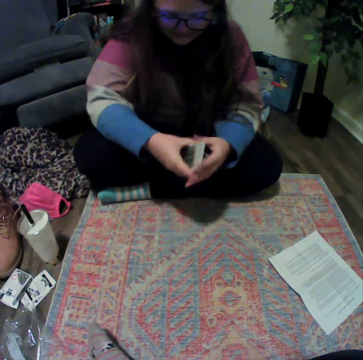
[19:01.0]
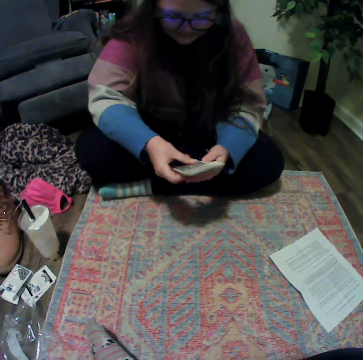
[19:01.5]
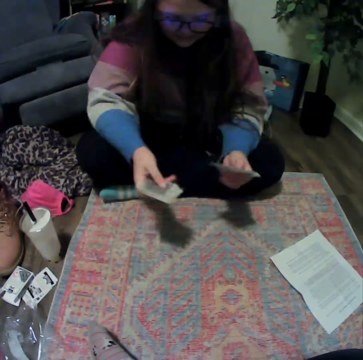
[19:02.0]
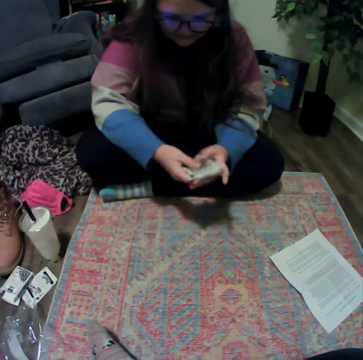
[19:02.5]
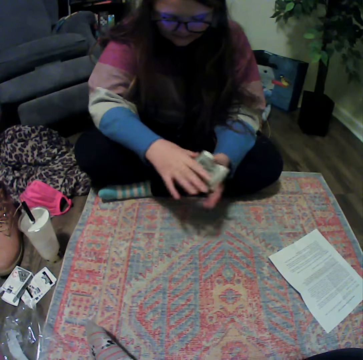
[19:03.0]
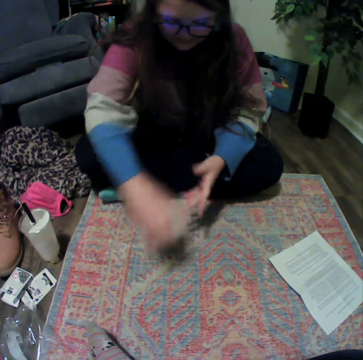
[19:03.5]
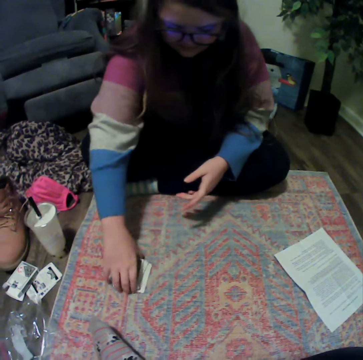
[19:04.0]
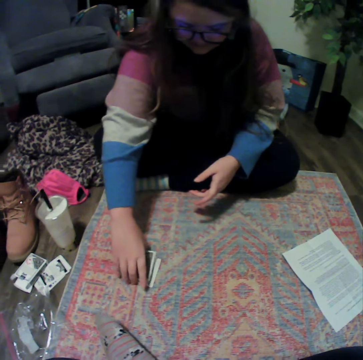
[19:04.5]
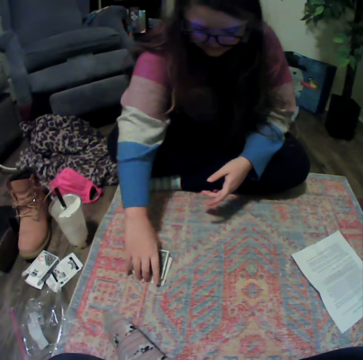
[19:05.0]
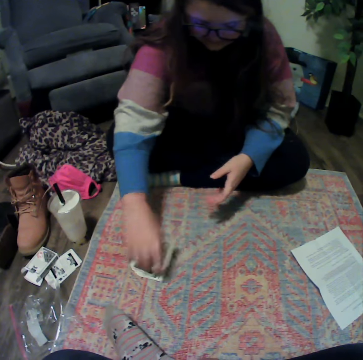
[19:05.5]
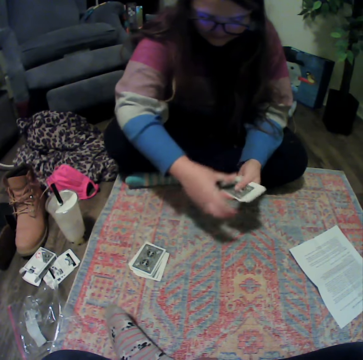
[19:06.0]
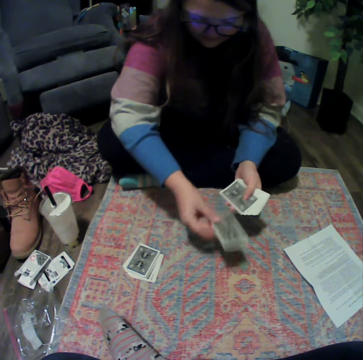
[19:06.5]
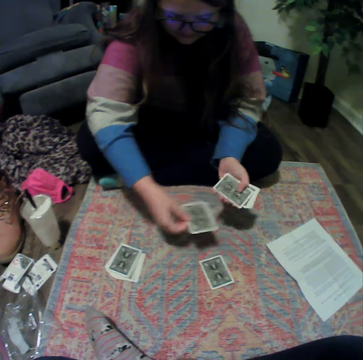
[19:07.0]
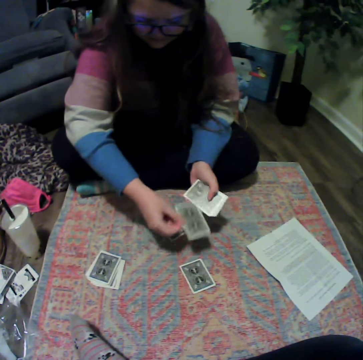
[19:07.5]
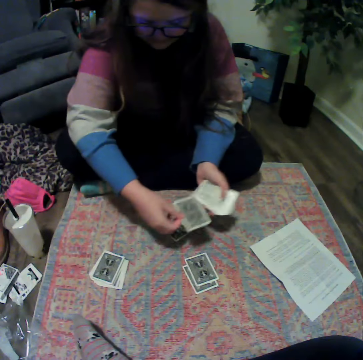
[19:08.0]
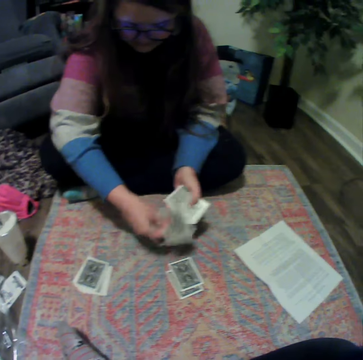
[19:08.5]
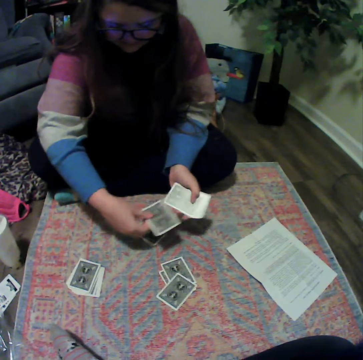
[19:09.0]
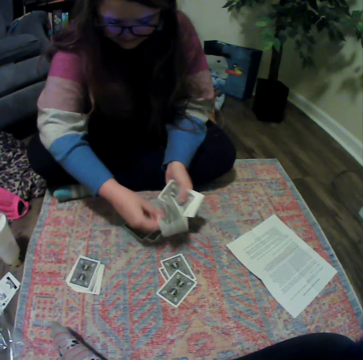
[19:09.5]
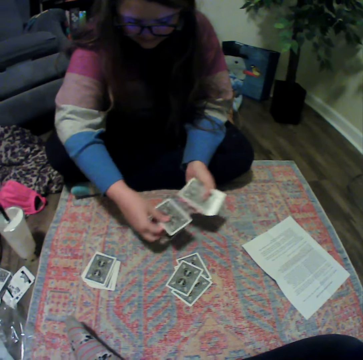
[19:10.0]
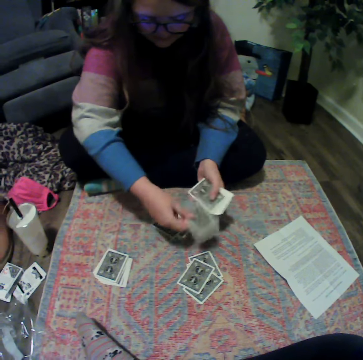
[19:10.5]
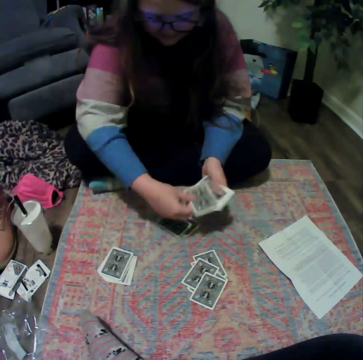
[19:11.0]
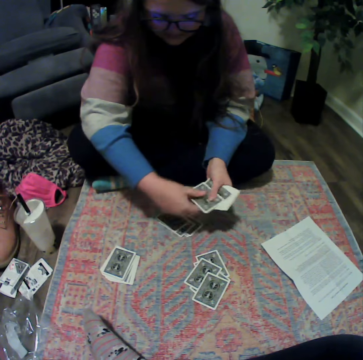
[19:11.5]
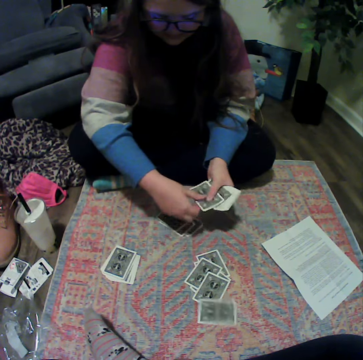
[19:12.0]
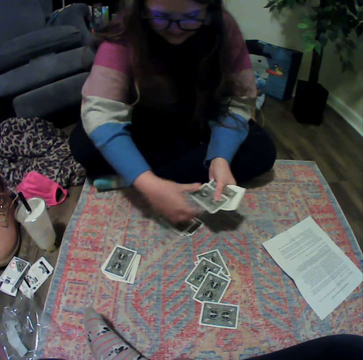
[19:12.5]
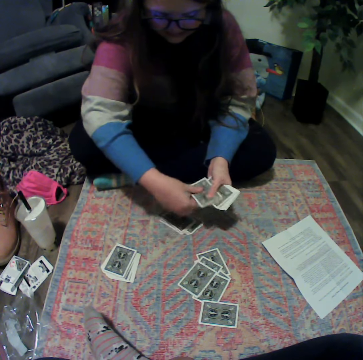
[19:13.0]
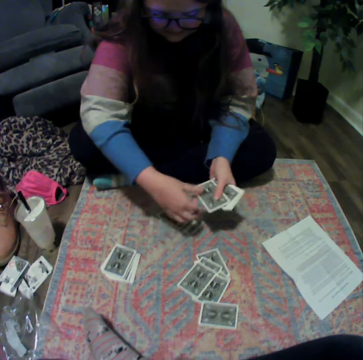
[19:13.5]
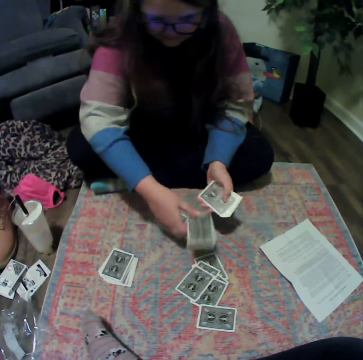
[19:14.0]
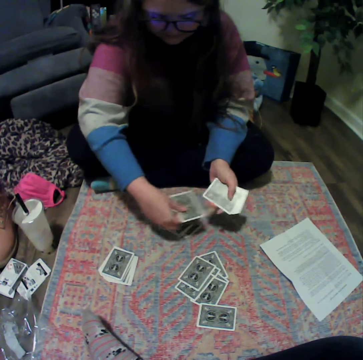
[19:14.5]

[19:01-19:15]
A lady separates the cards. The lady places the cards on the table. The lady picks up the cards. The lady places the cards on the mat. The lady separates the cards.

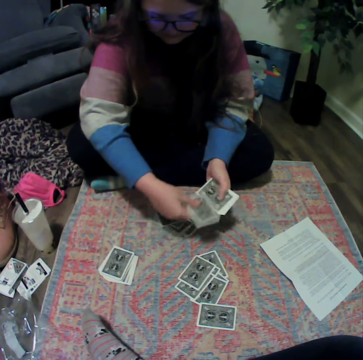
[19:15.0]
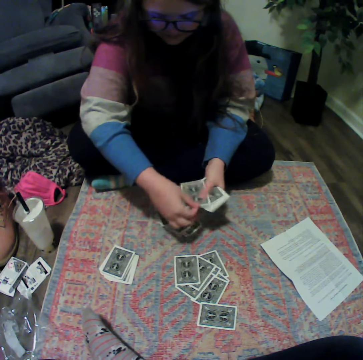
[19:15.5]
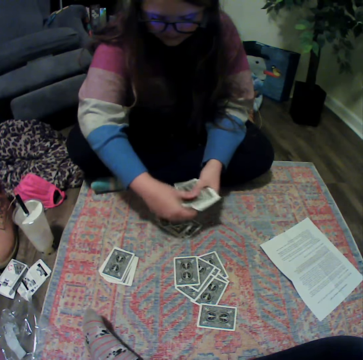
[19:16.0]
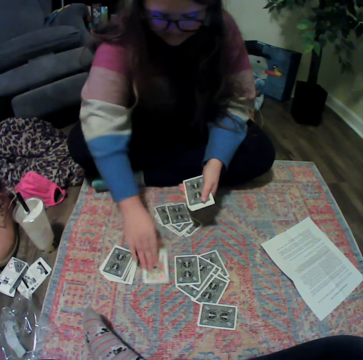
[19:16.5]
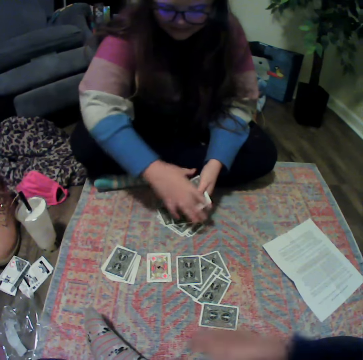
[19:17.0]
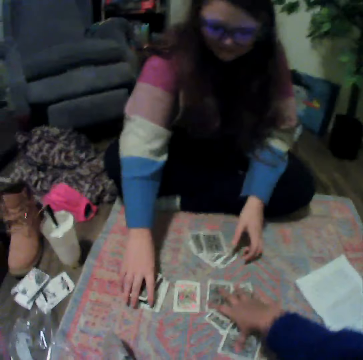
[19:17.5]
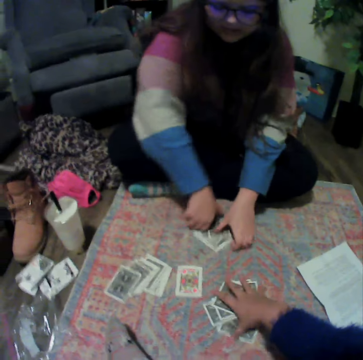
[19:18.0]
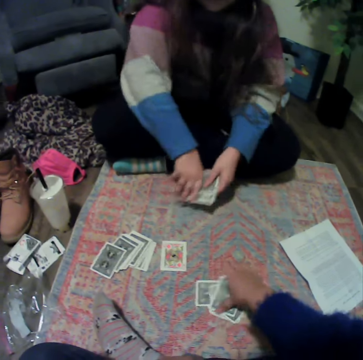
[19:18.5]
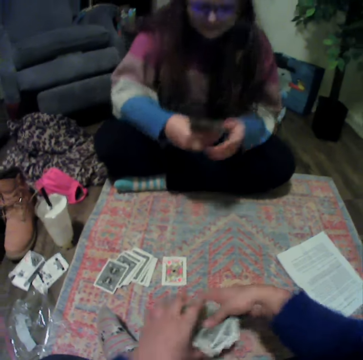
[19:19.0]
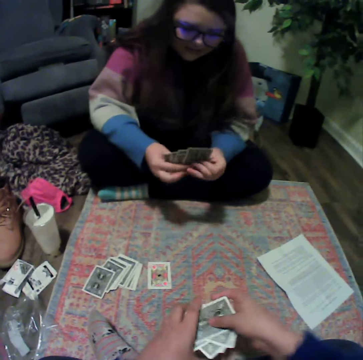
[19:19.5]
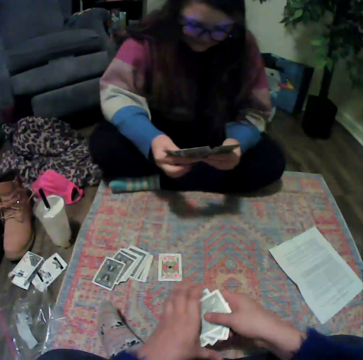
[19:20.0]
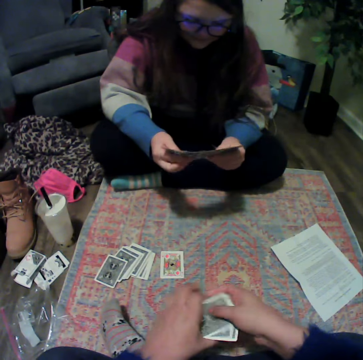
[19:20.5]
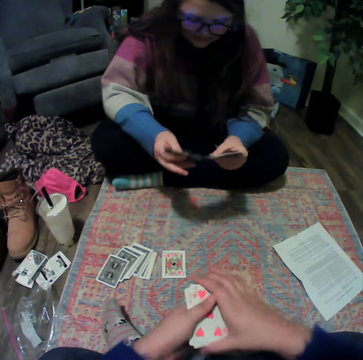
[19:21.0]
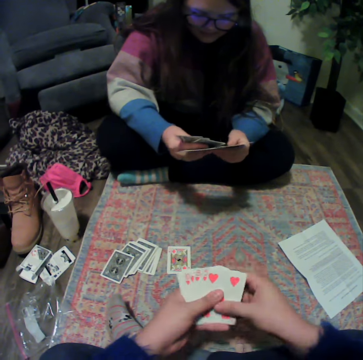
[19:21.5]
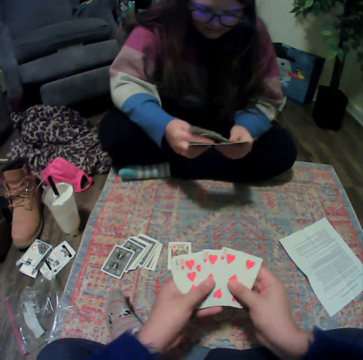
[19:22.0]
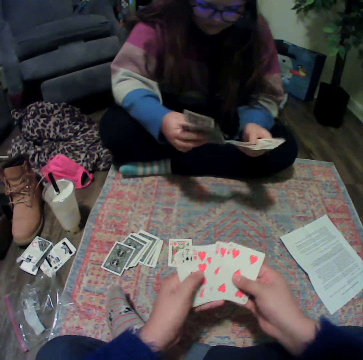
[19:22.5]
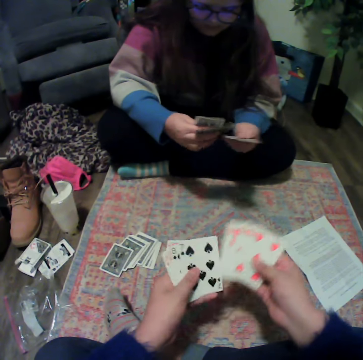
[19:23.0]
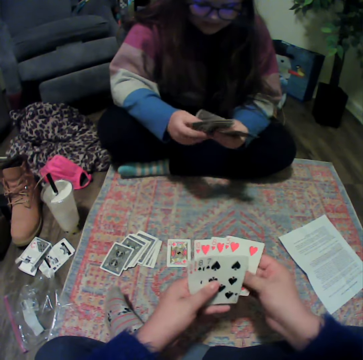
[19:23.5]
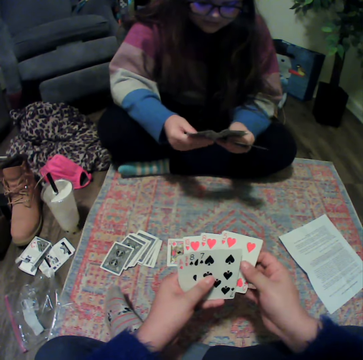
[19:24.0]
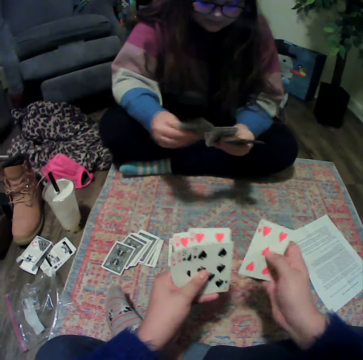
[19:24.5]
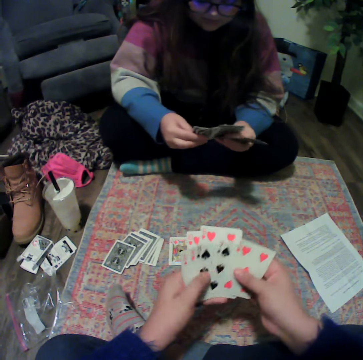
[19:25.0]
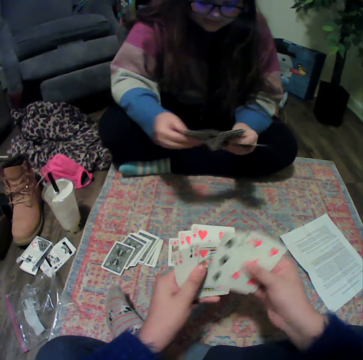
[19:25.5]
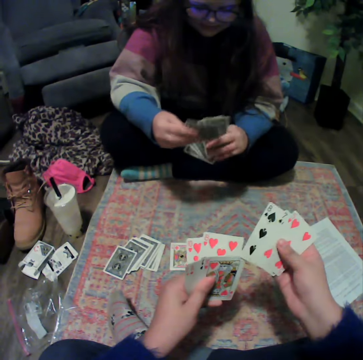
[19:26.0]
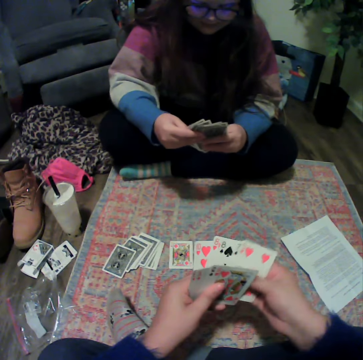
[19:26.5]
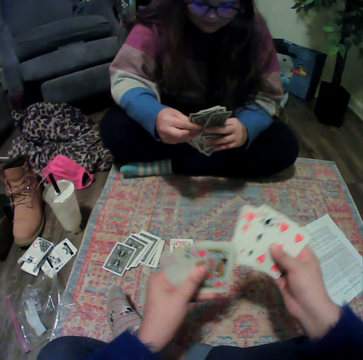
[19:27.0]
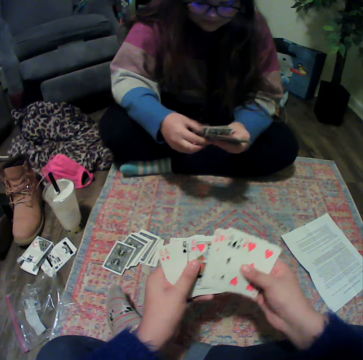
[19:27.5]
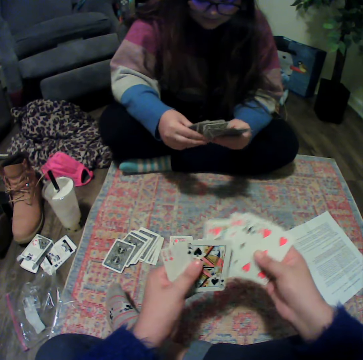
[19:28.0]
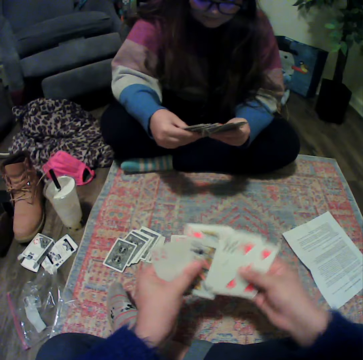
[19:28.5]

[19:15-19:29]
The camera wearer picks up the cards. A lady picks up the cards. The camera wearer lifts the cards. The lady reshuffles the cards. The camera wearer reshuffles the cards.

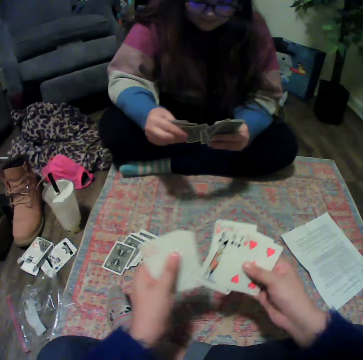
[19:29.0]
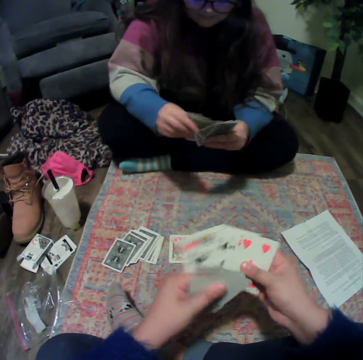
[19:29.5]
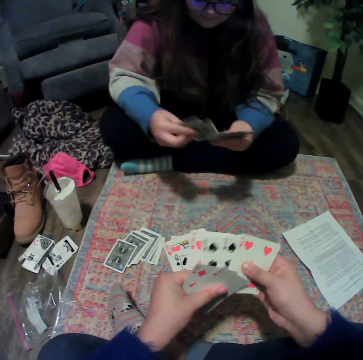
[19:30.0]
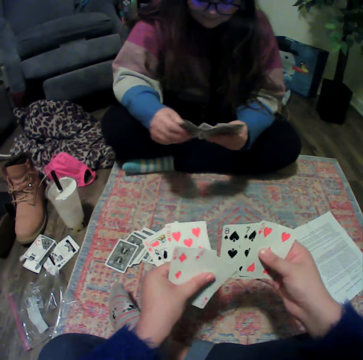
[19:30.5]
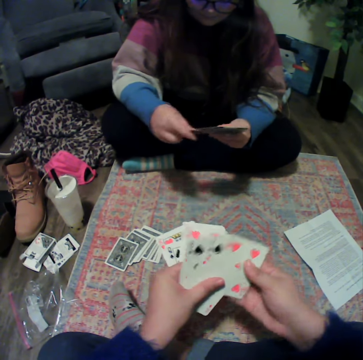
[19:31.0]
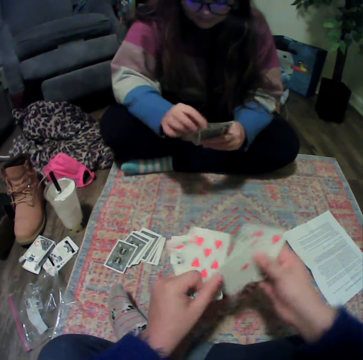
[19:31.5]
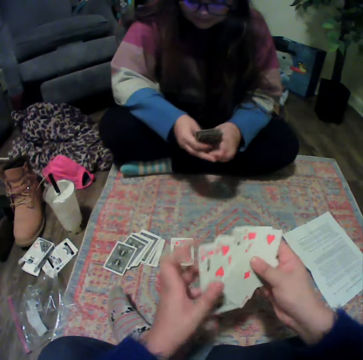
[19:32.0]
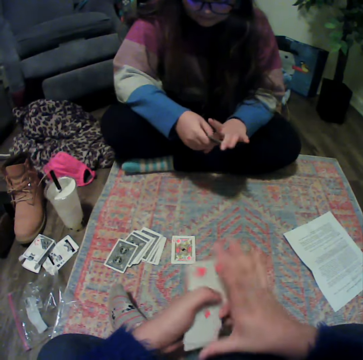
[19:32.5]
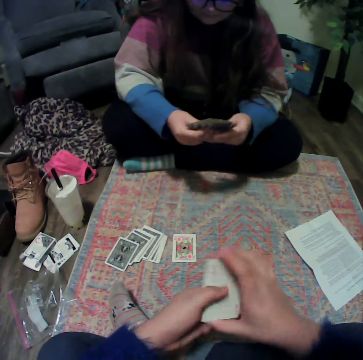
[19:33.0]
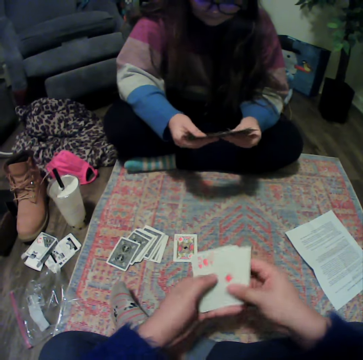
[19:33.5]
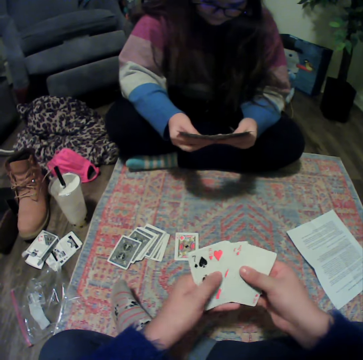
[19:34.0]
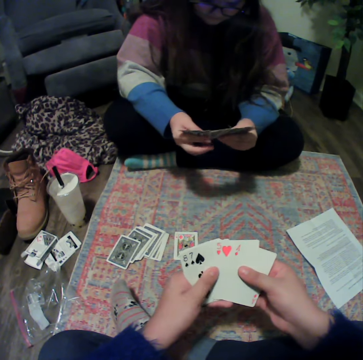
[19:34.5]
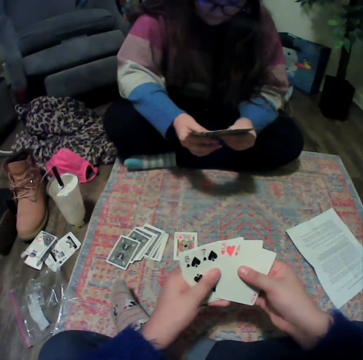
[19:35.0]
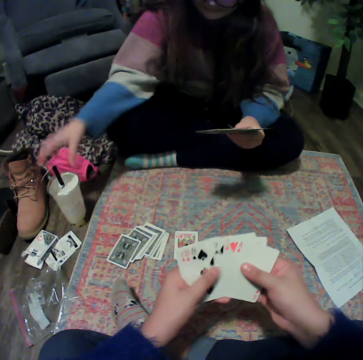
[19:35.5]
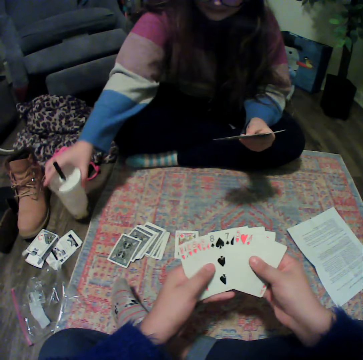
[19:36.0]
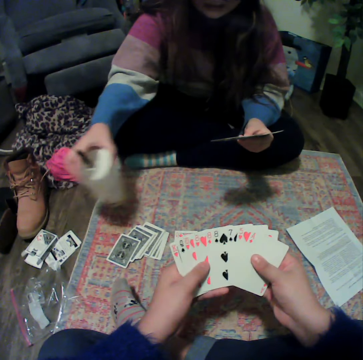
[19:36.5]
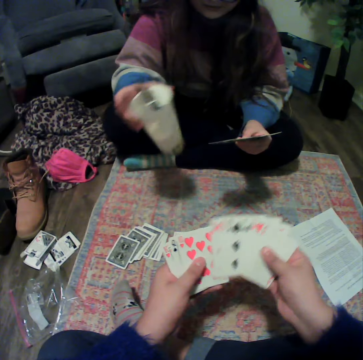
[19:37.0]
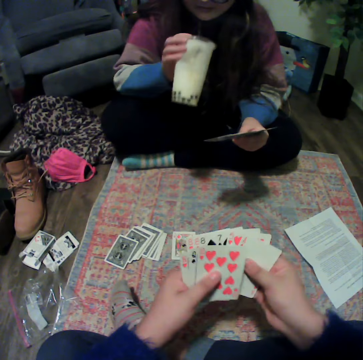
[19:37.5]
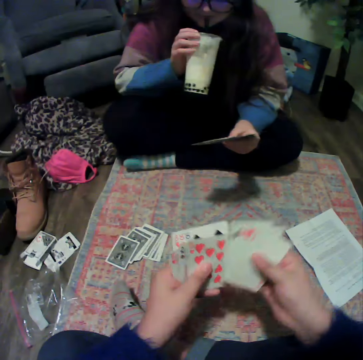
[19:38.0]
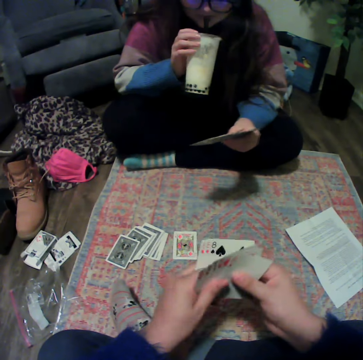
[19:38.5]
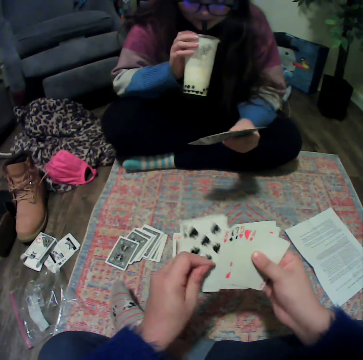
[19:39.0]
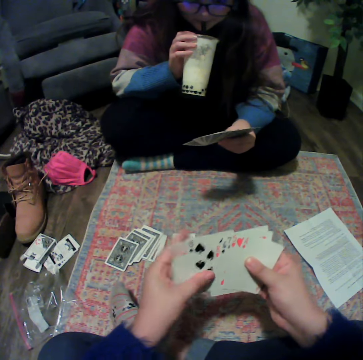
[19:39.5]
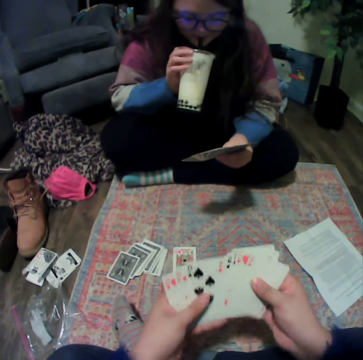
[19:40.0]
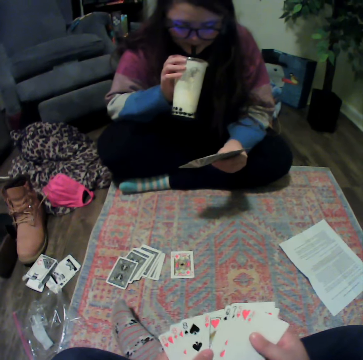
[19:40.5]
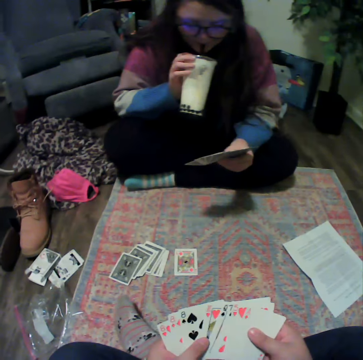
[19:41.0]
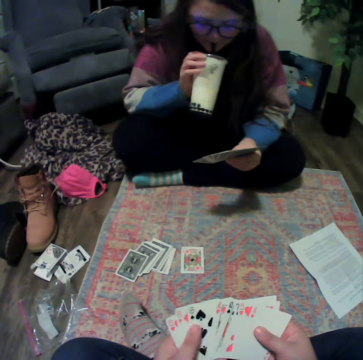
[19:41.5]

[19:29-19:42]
A lady picks up the plastic cup. The lady drinks something. The camera wearer reshuffles the cards.
